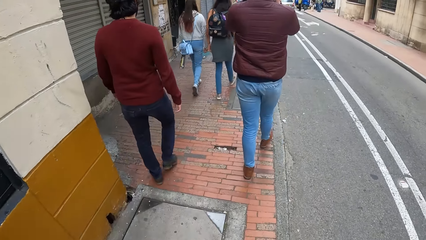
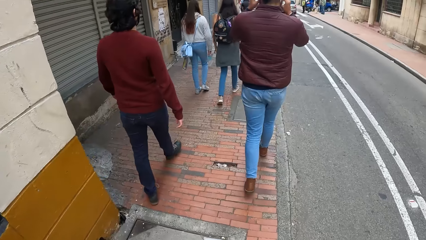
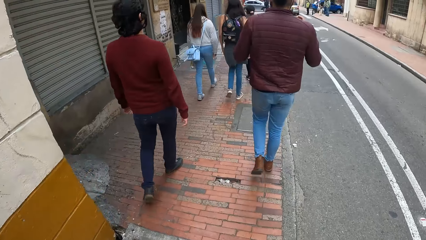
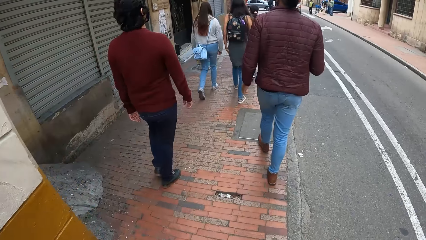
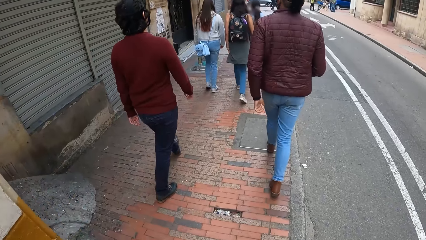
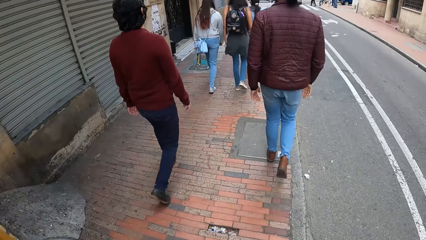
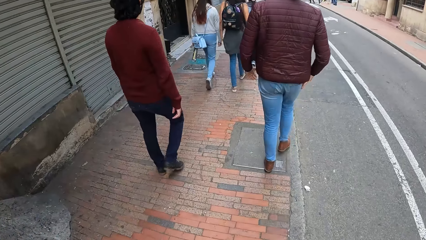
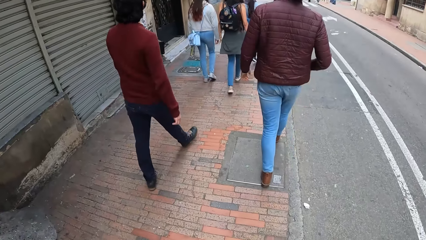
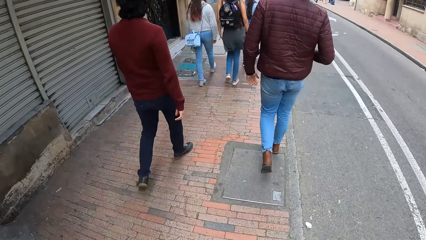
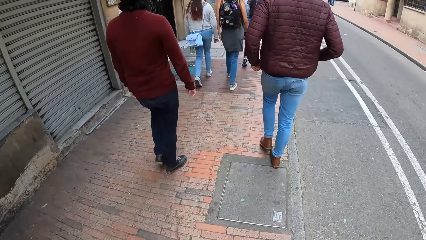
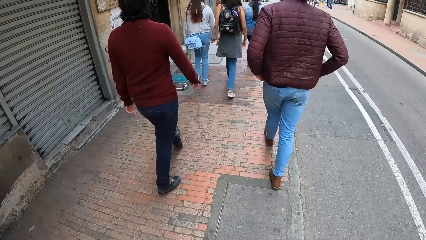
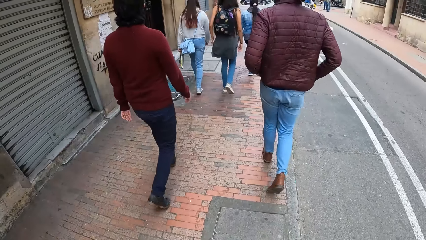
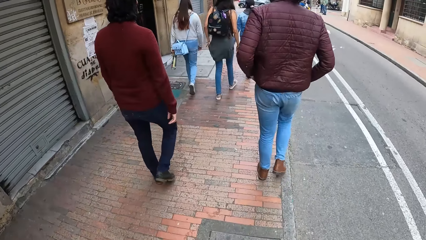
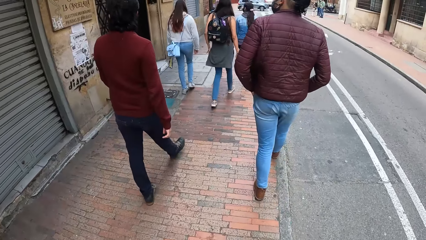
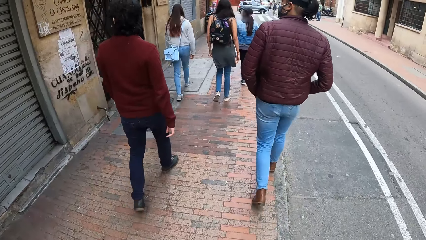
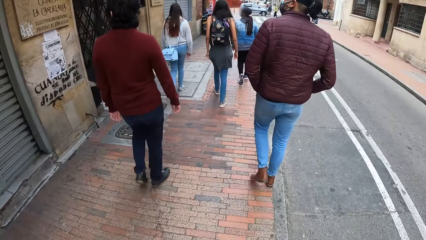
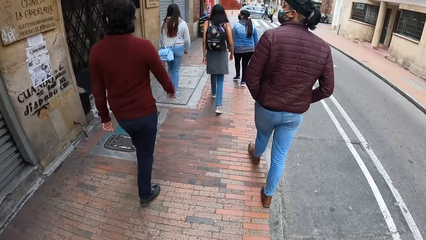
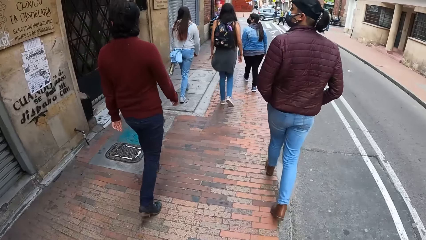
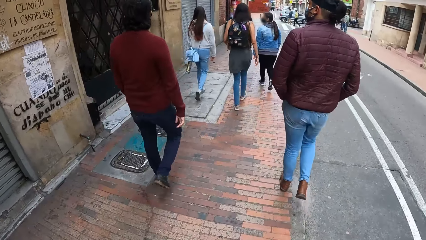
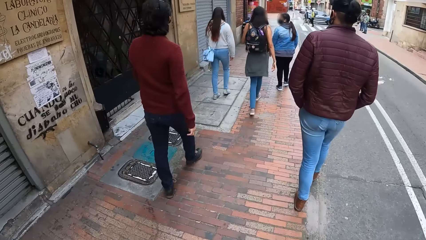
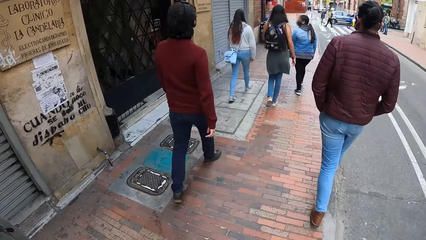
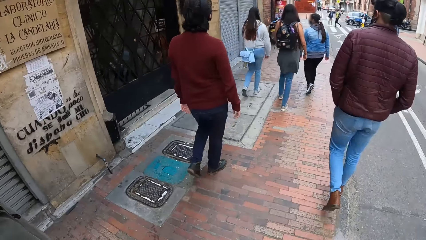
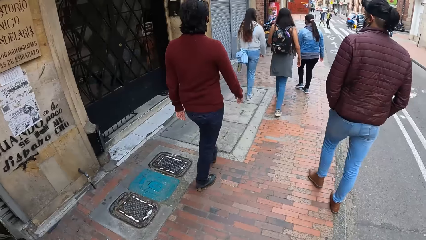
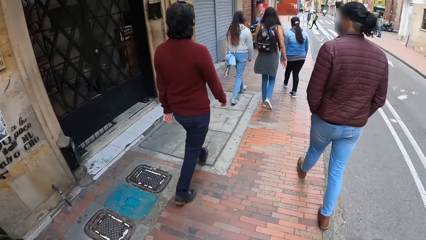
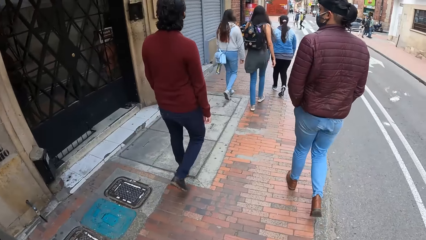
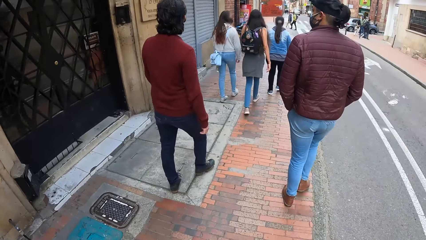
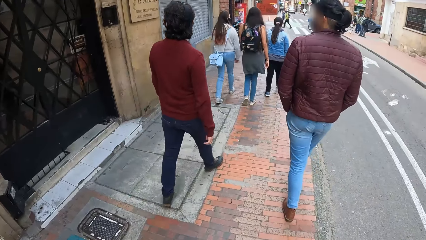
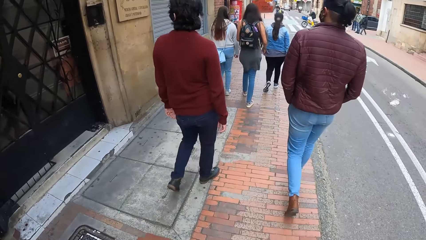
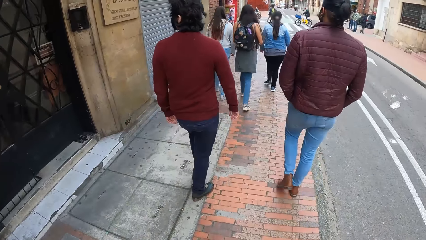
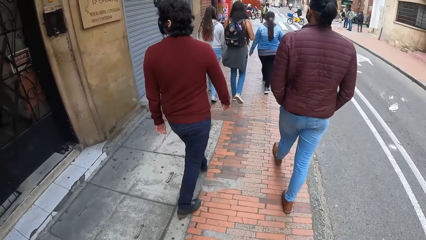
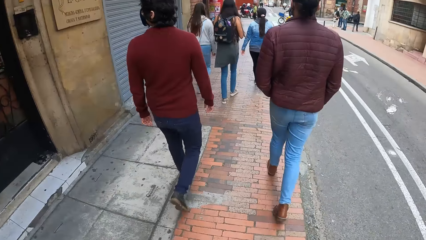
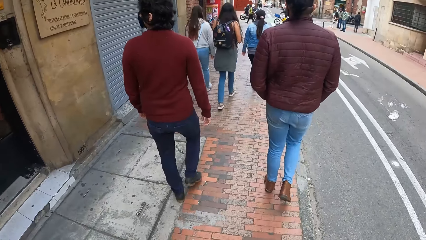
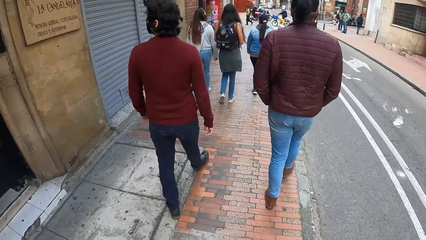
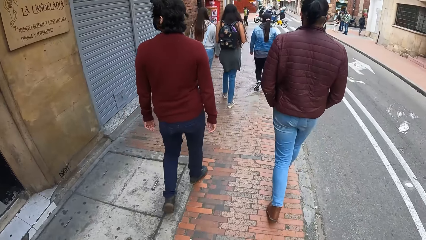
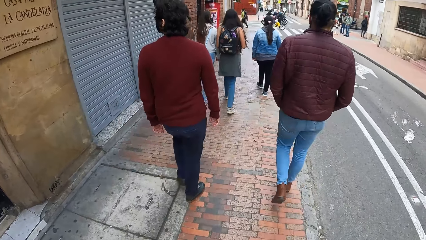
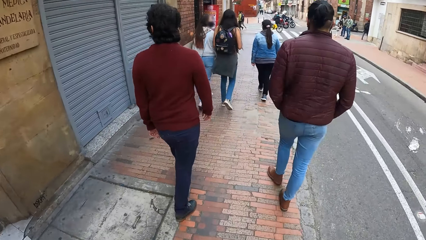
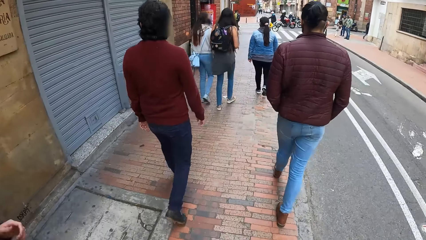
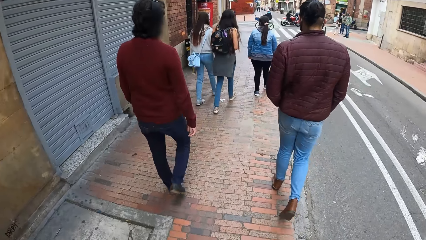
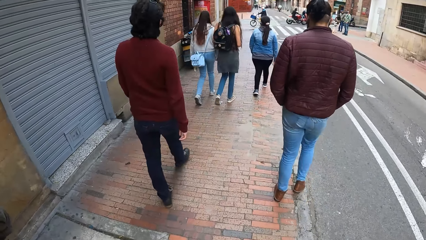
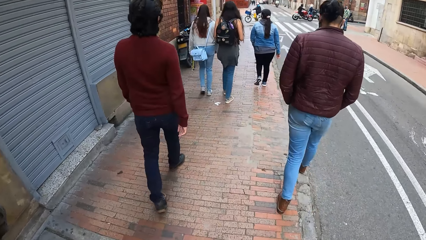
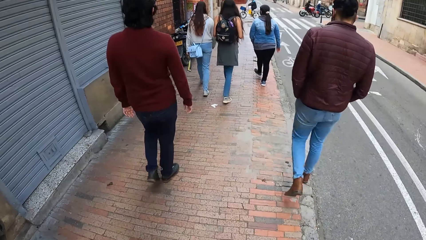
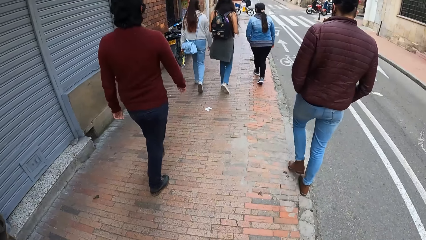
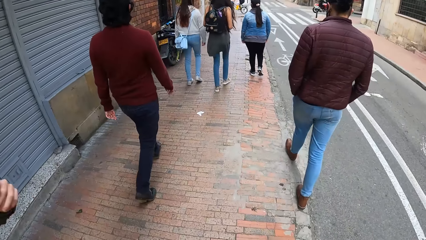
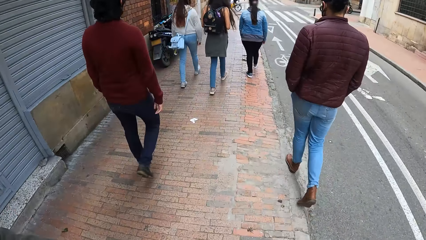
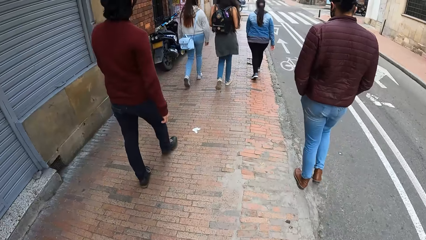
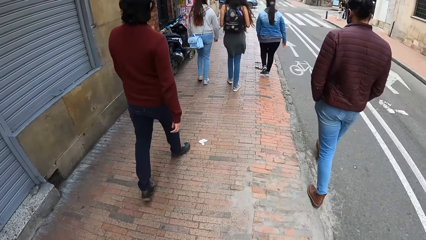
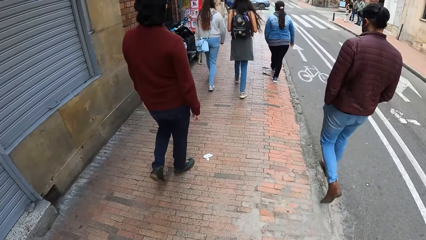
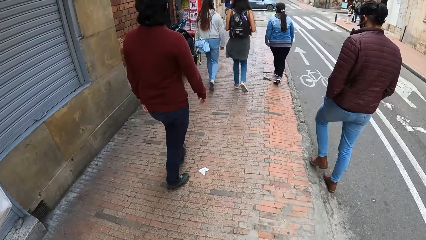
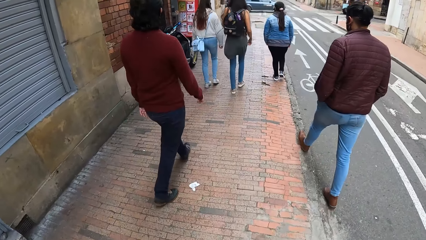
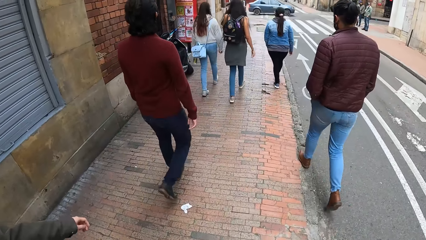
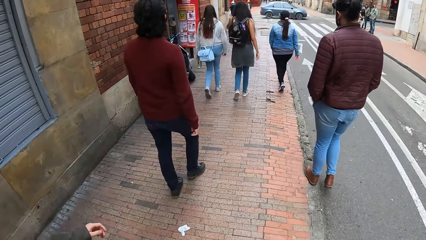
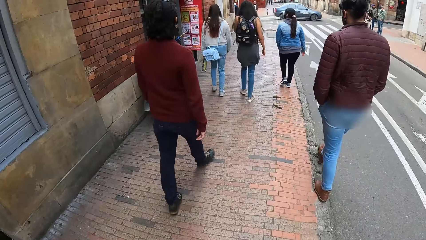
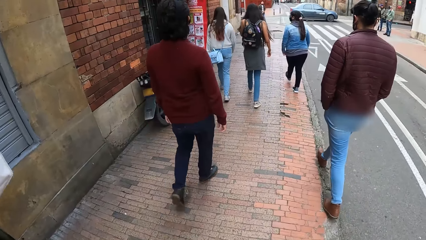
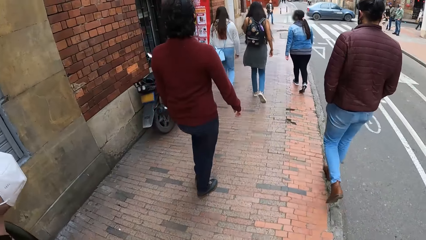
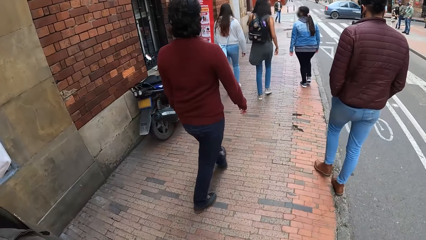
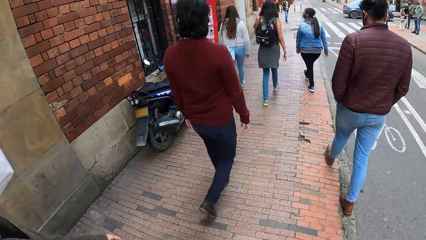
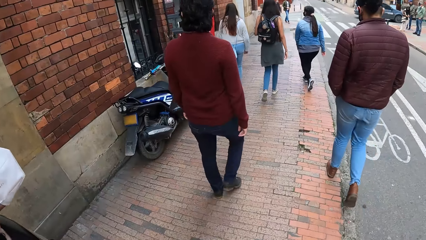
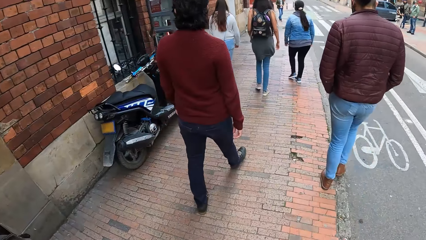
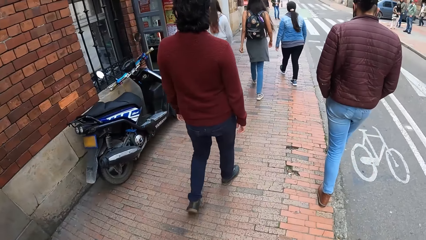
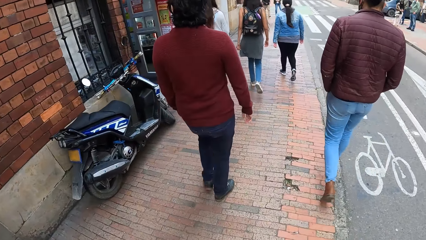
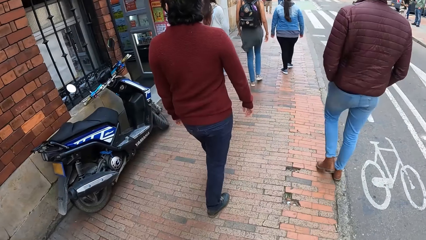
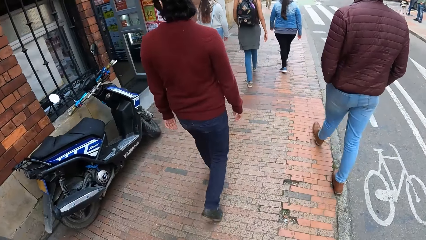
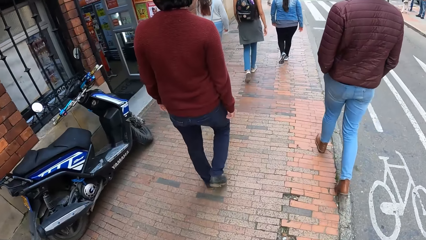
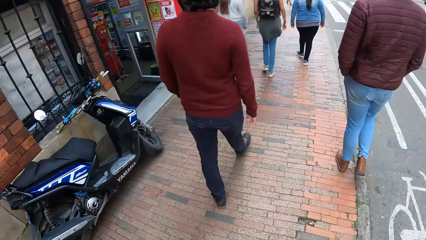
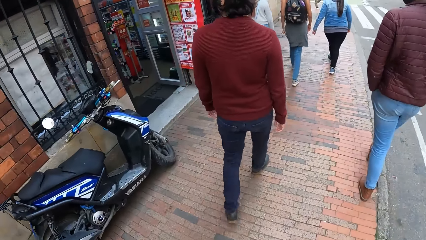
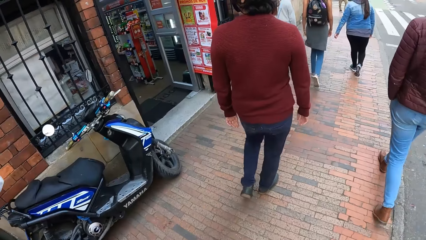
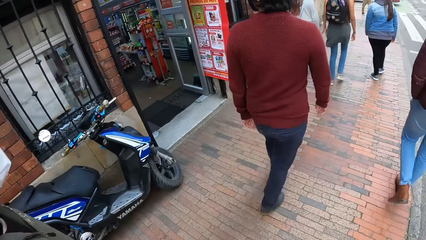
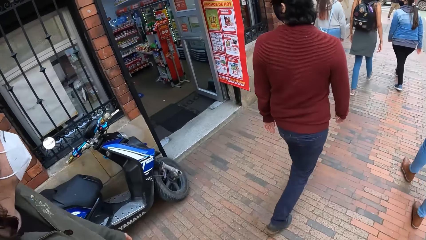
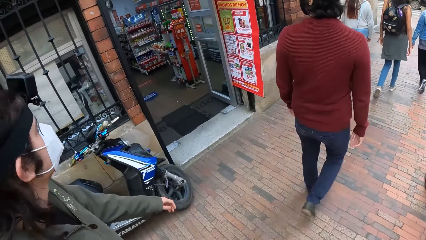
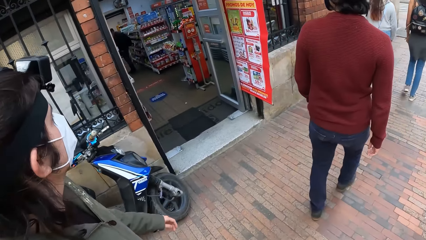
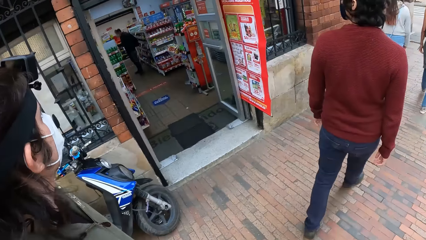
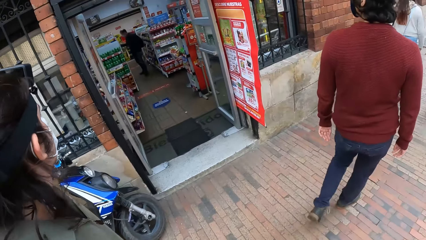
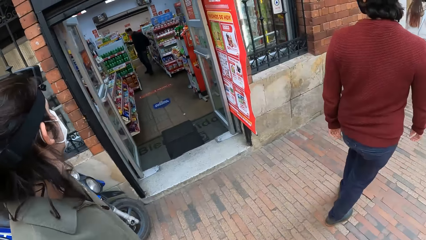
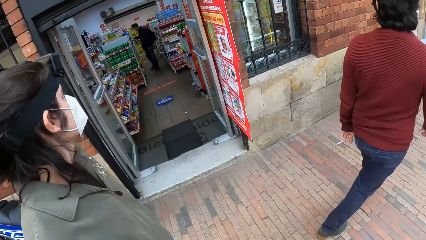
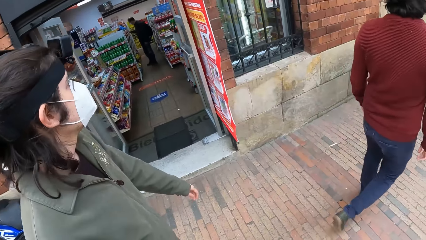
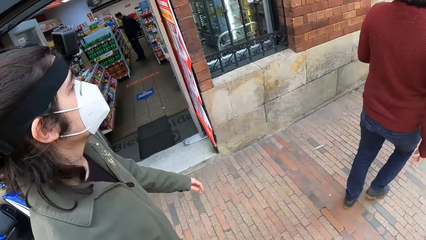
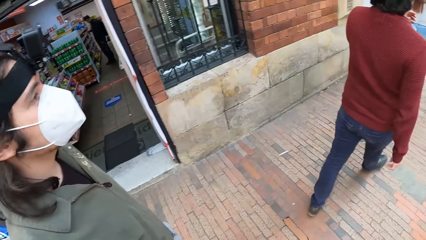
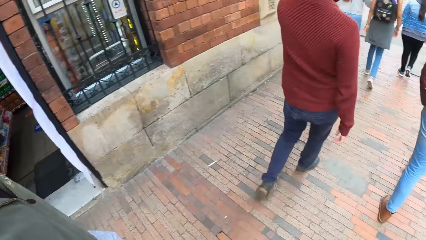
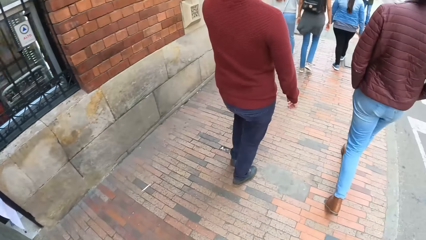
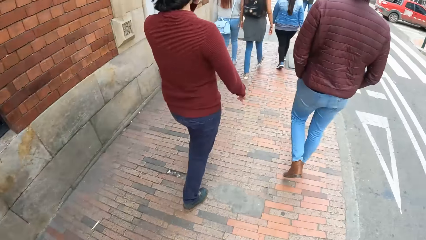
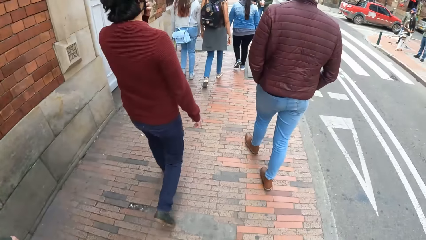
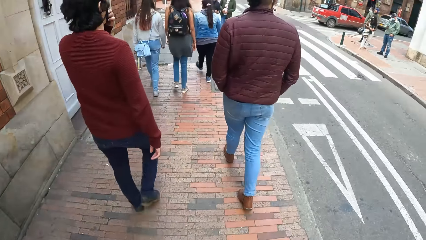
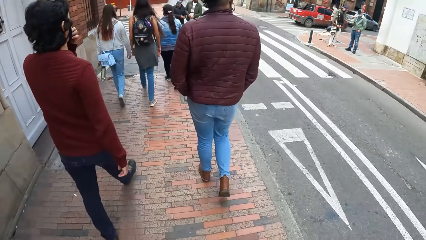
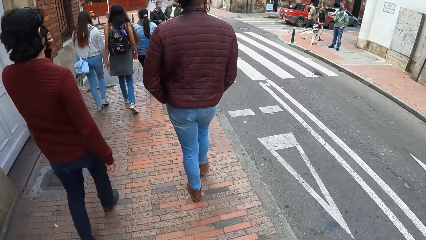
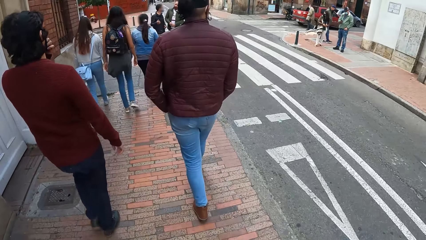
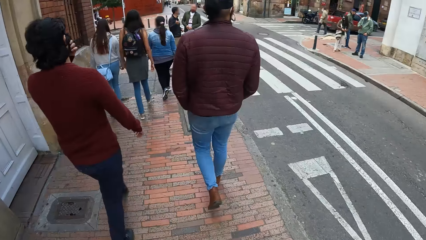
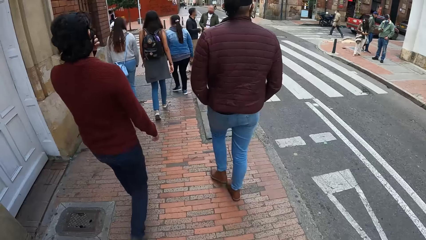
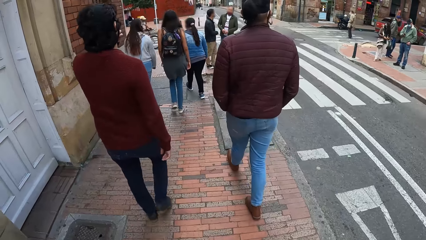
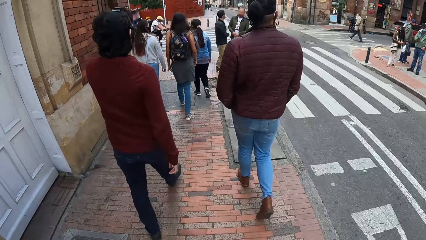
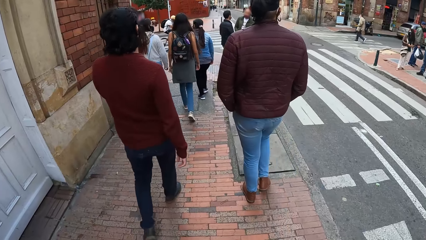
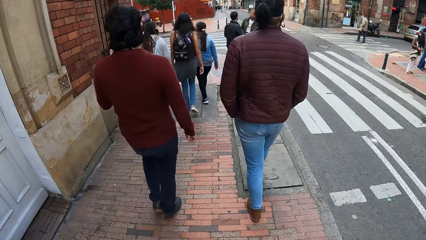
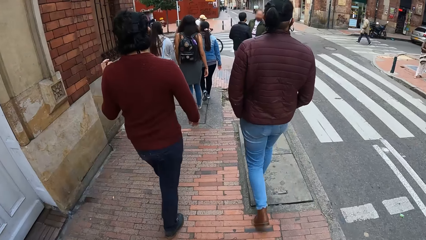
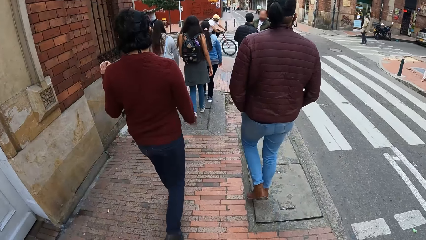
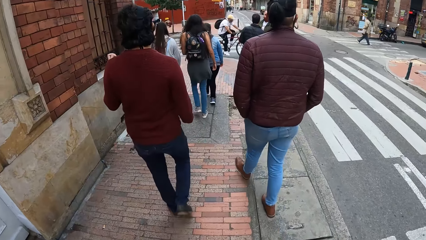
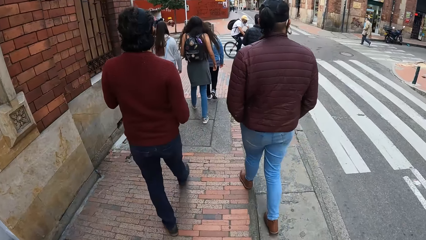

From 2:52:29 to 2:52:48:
The man inserts his right hand into his jacket. He inserts his left hand into his jacket. Another man raises his left hand toward his face. The other man adjusts the nose mask on his face with his left hand.
